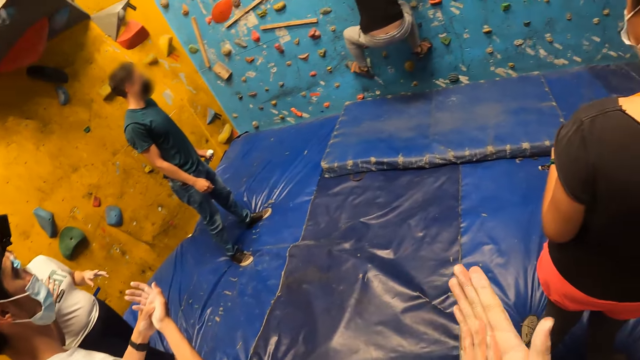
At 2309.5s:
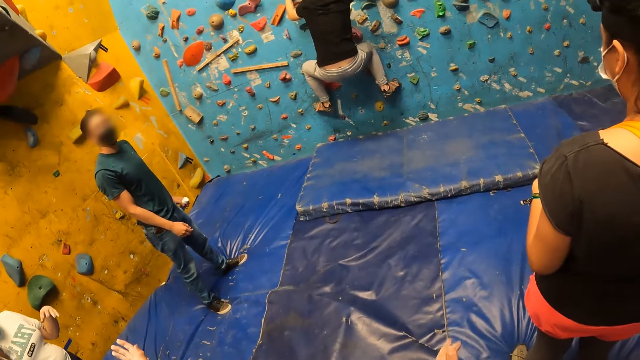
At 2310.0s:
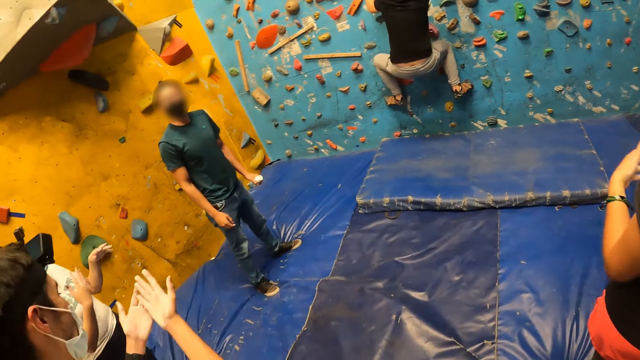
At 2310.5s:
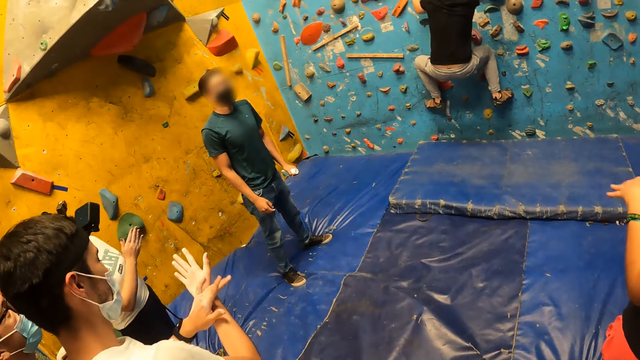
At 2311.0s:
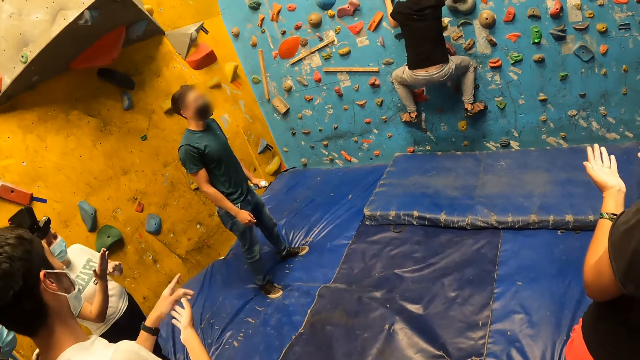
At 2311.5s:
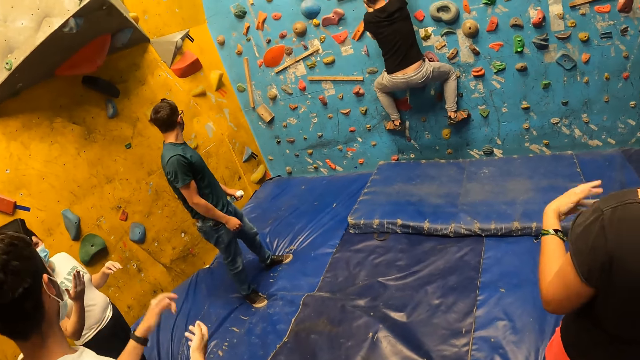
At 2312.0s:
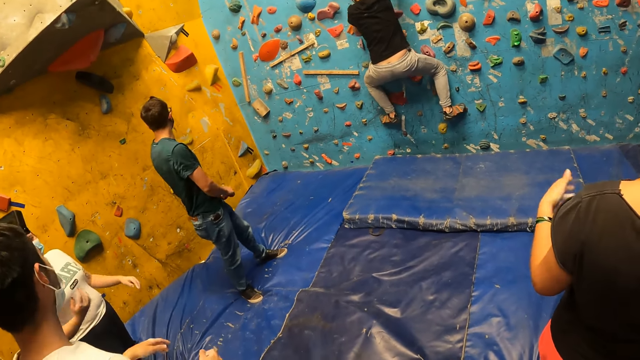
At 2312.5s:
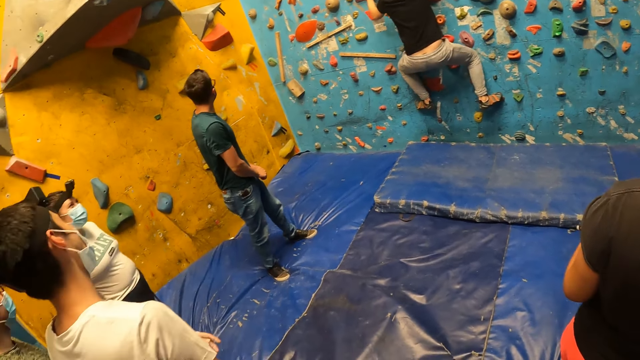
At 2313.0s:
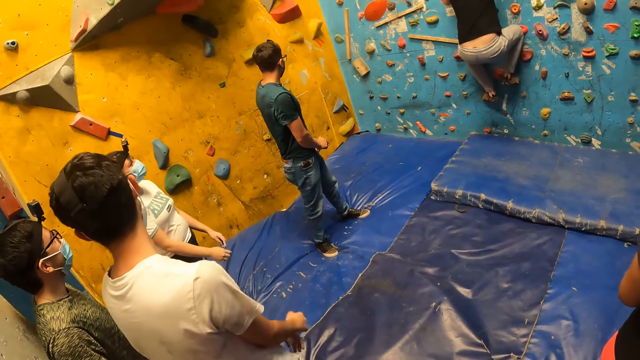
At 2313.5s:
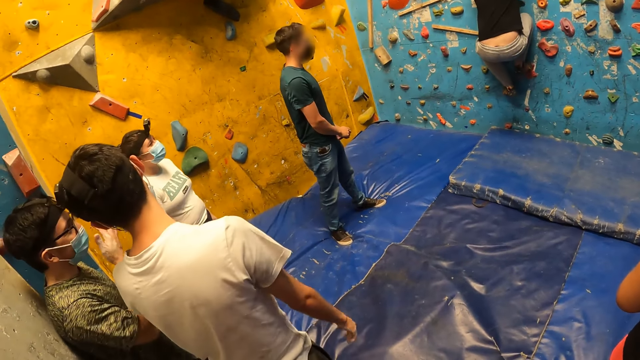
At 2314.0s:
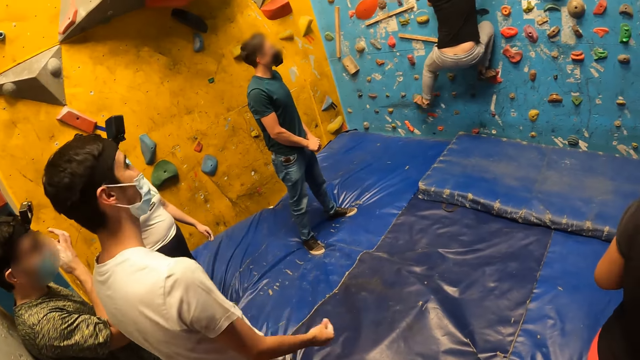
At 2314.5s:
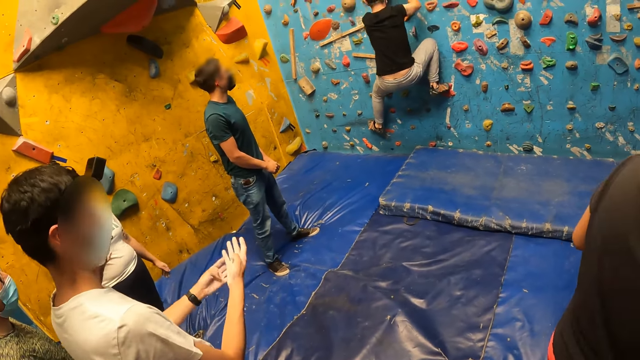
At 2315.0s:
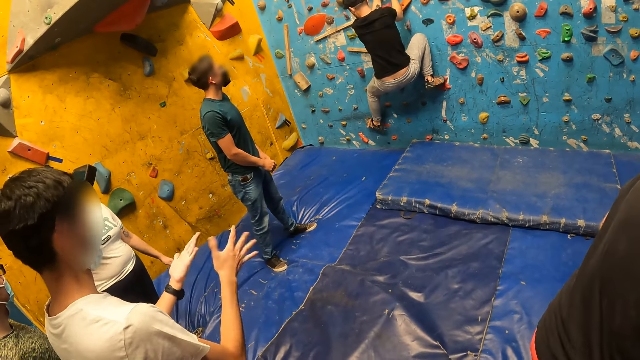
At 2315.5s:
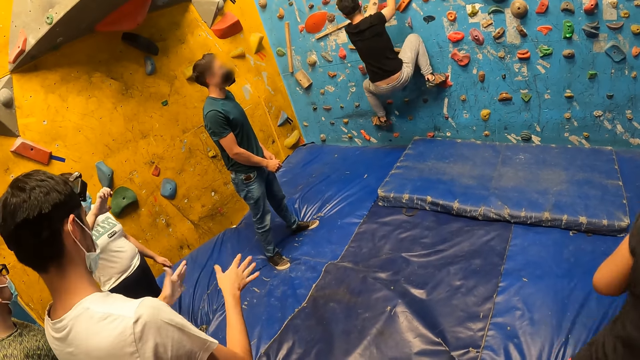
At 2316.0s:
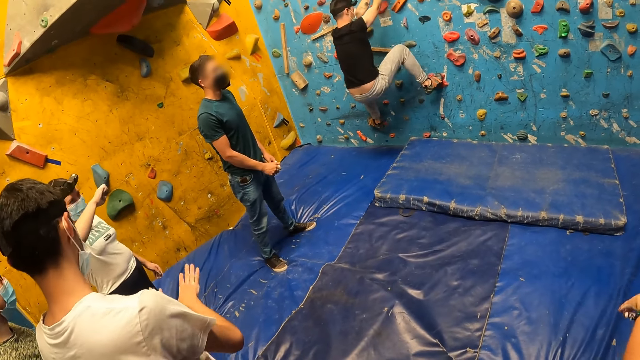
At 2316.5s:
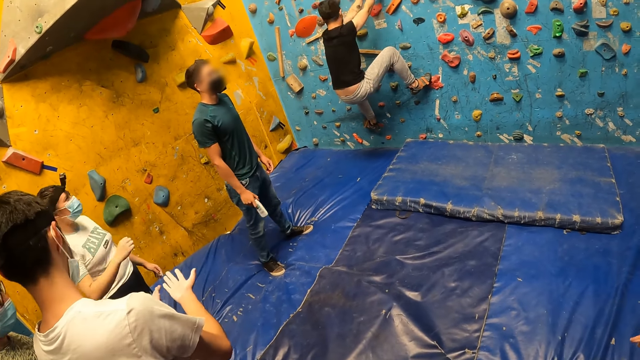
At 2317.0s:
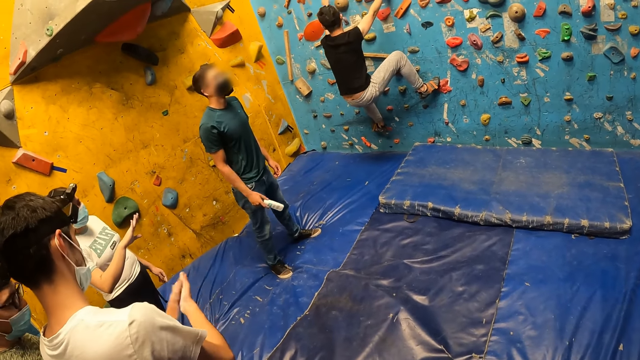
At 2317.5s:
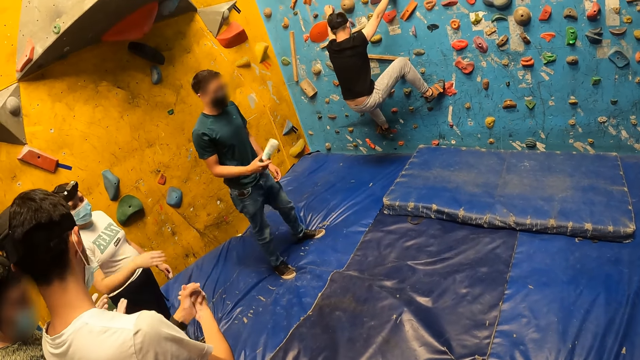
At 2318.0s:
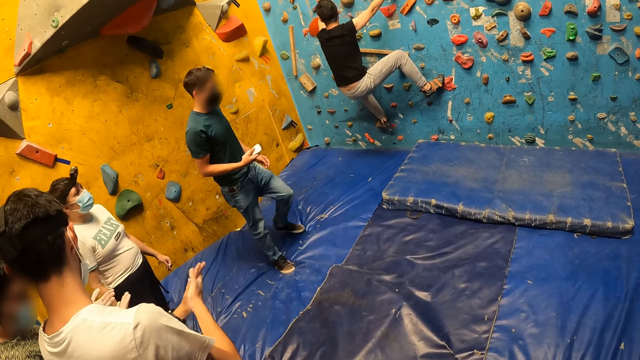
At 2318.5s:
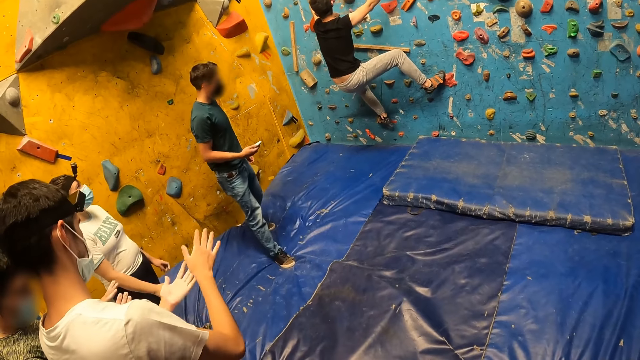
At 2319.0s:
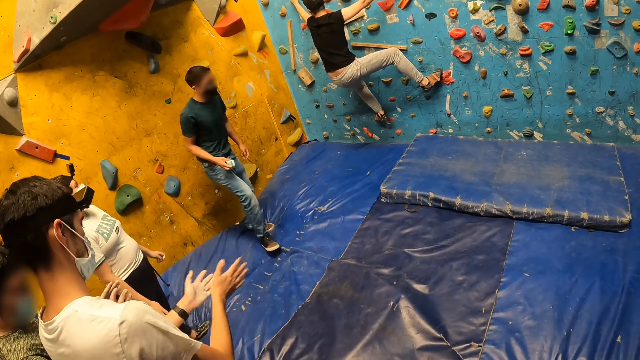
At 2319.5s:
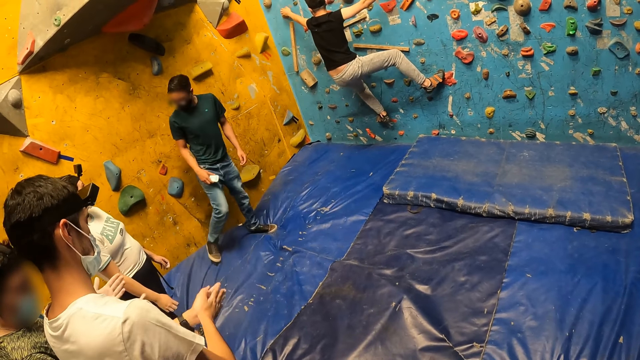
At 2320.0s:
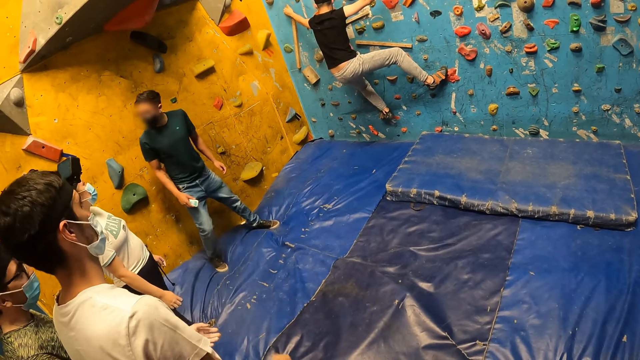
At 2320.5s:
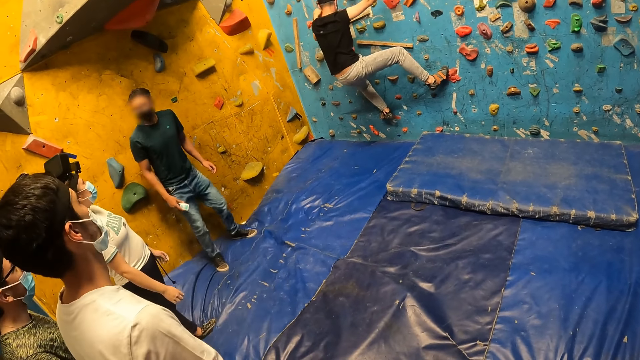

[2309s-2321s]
The camera wearer raises both hands, rubs hands and looks around. A man flips both hands. The man flips the hand cream with his right hand.

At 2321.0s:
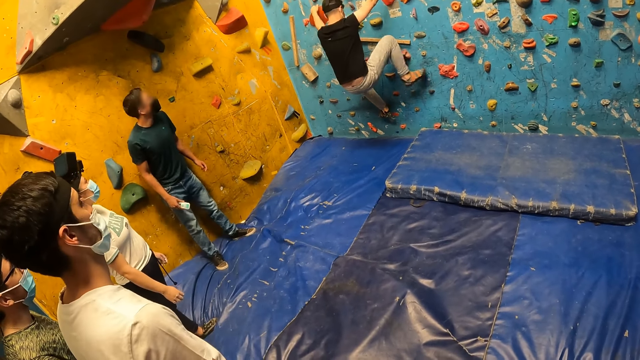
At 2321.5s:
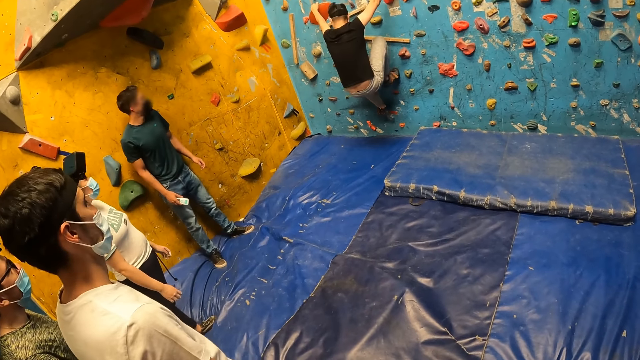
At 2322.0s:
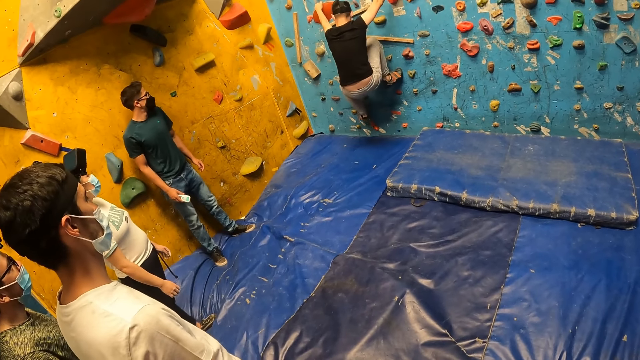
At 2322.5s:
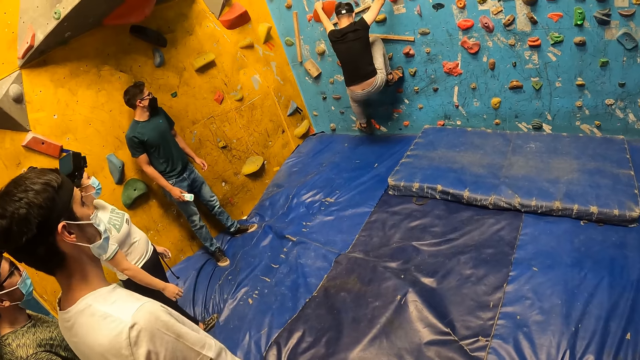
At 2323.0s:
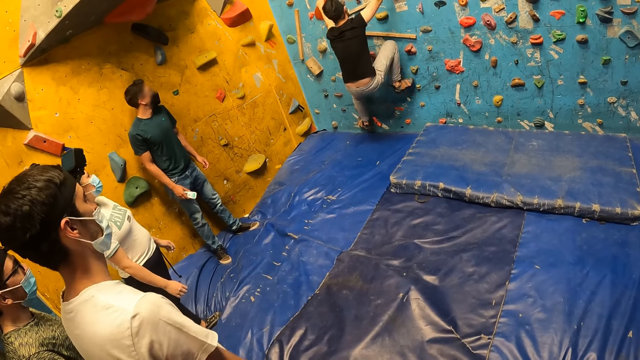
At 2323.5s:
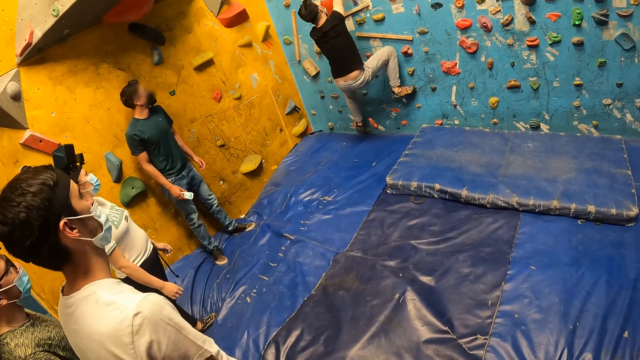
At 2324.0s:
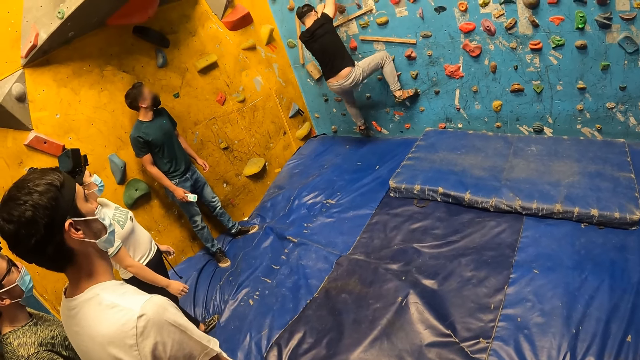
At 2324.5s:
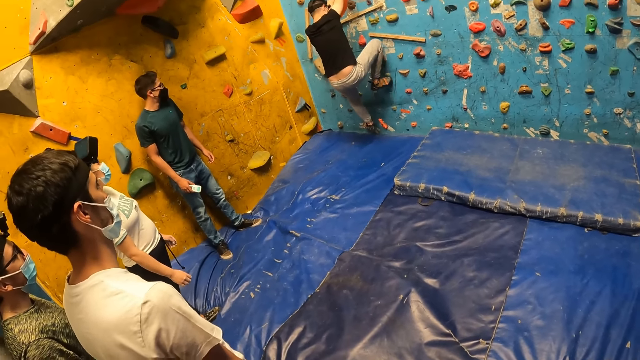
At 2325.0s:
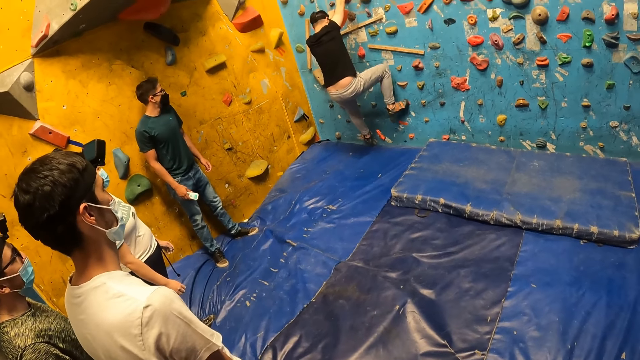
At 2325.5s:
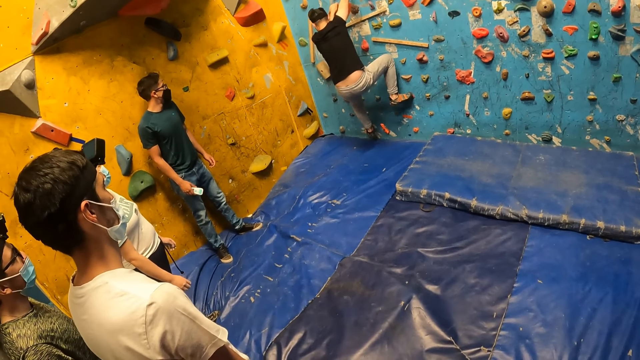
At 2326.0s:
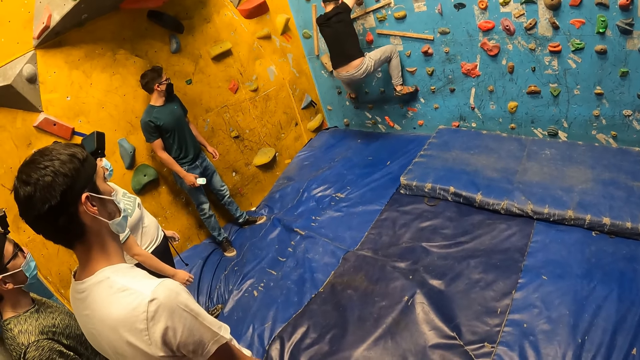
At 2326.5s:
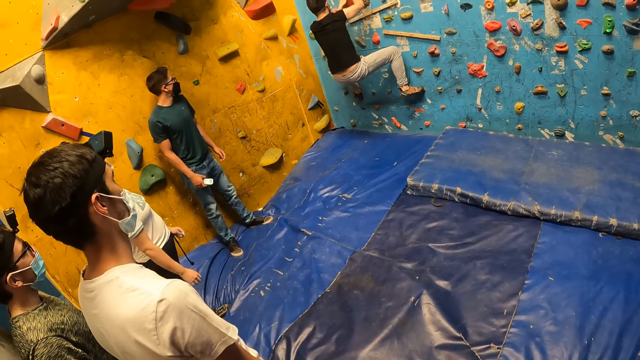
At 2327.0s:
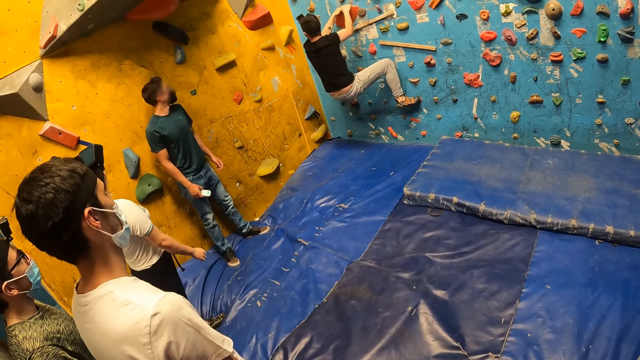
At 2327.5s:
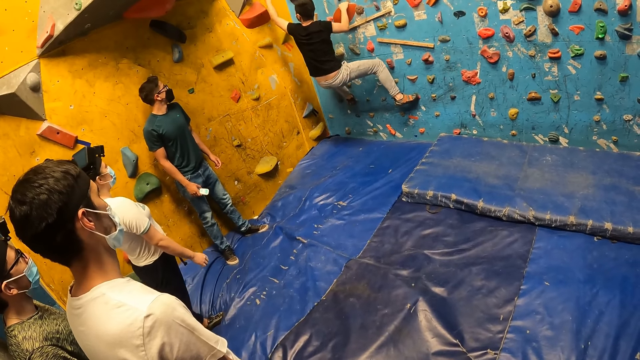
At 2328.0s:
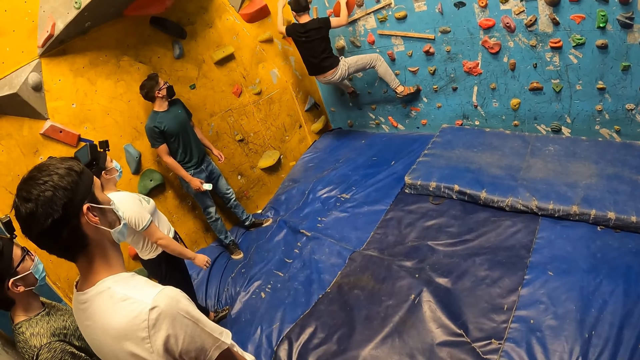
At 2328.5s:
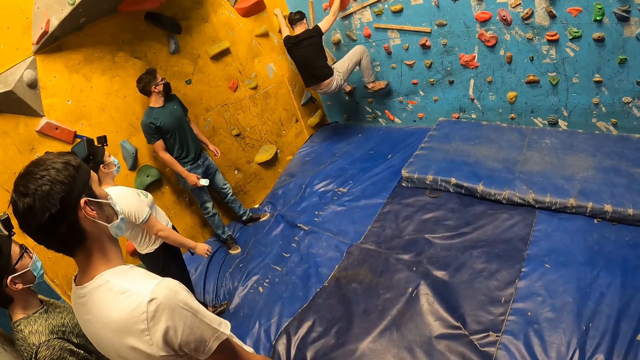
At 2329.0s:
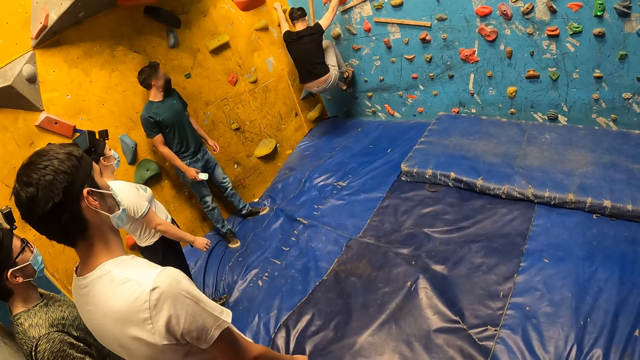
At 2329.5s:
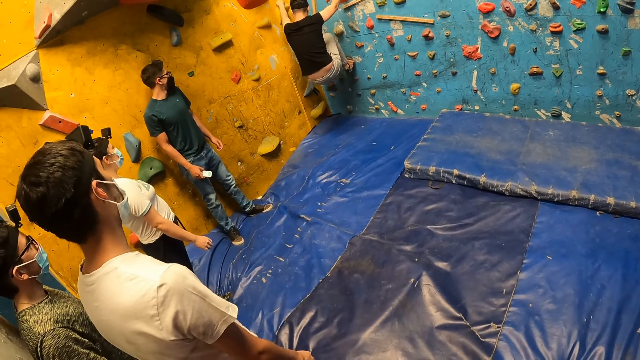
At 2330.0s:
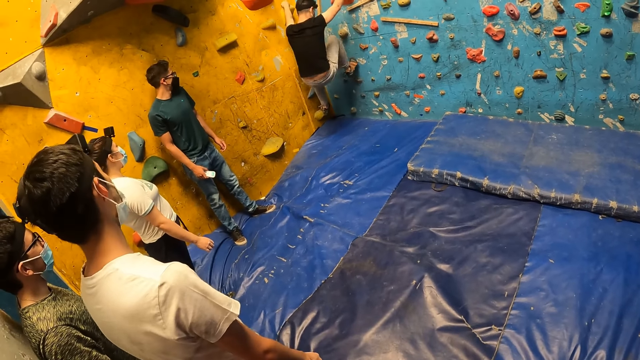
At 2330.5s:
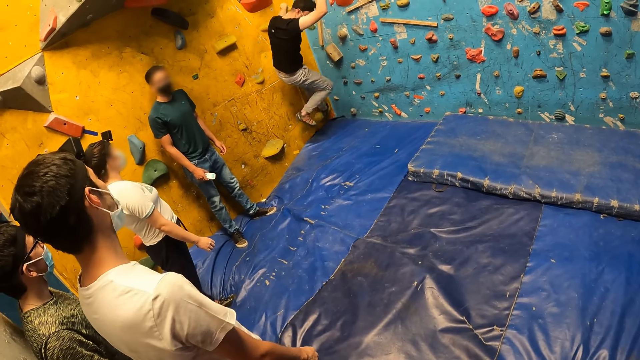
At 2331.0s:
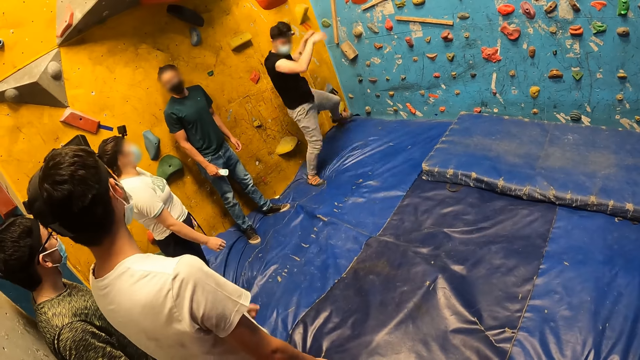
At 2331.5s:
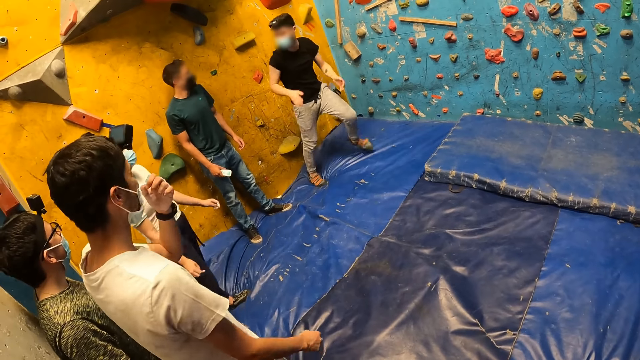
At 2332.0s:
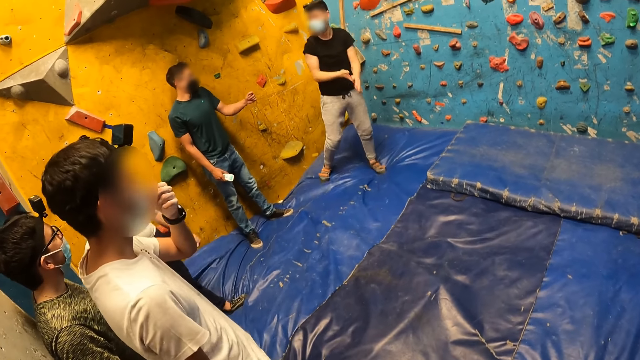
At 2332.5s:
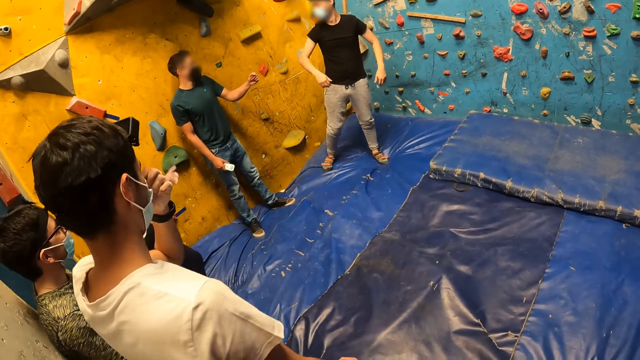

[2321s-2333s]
A man jumps off the bouldering wall onto the bouldering mat. Another man adjusts the nose mask on his face with his left hand.
